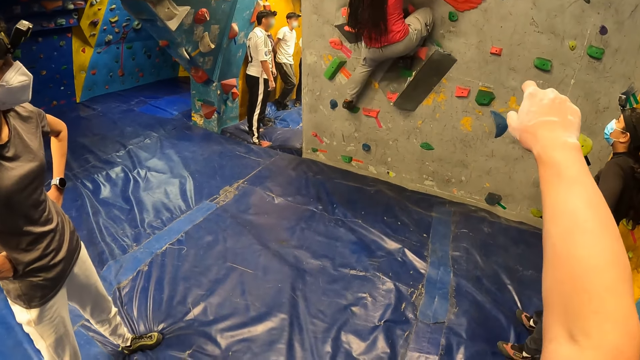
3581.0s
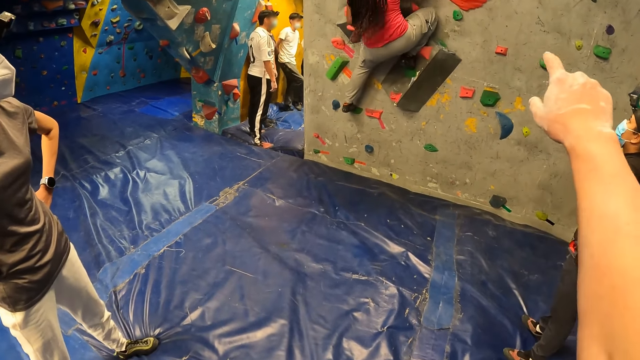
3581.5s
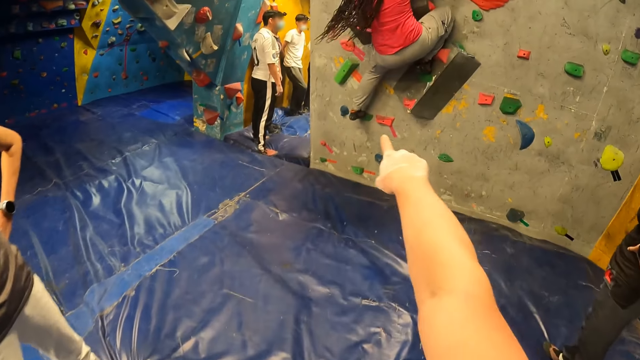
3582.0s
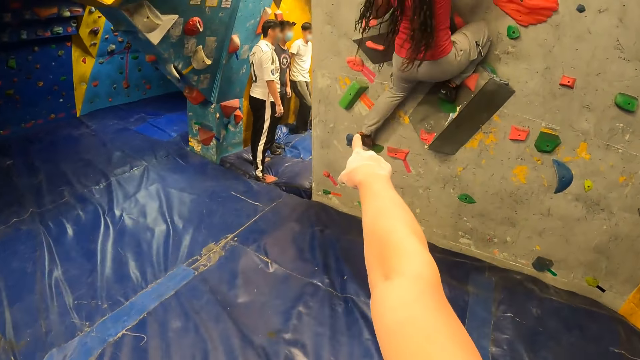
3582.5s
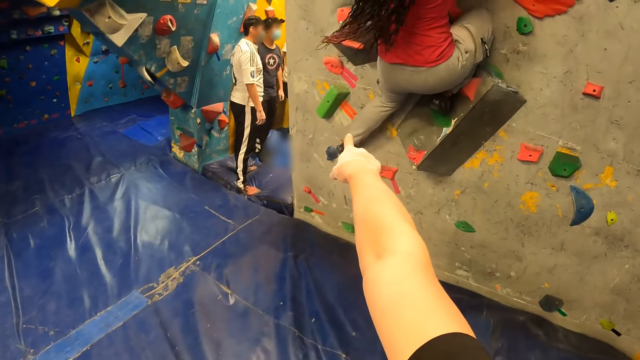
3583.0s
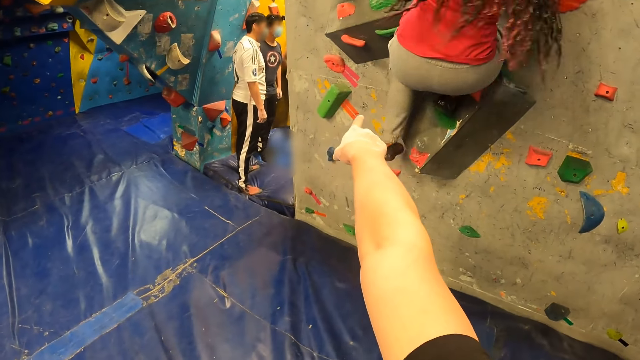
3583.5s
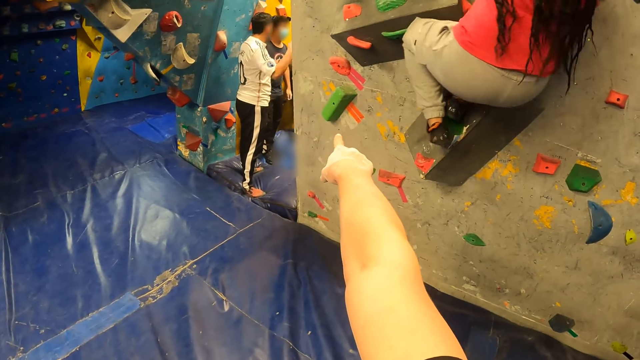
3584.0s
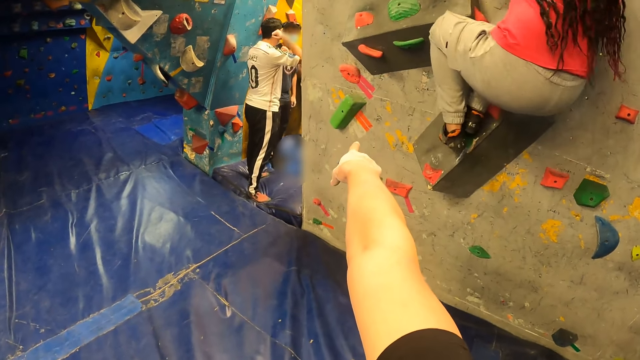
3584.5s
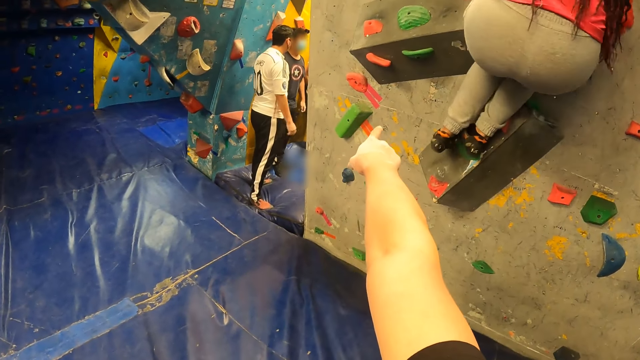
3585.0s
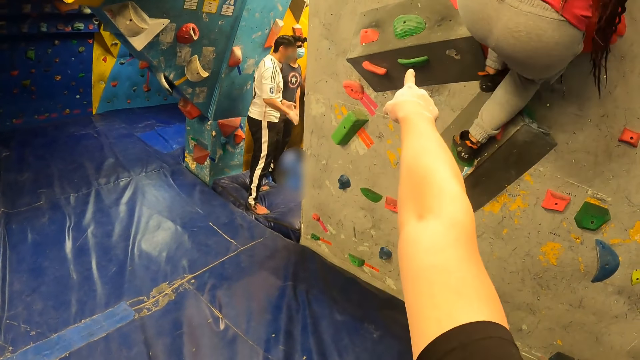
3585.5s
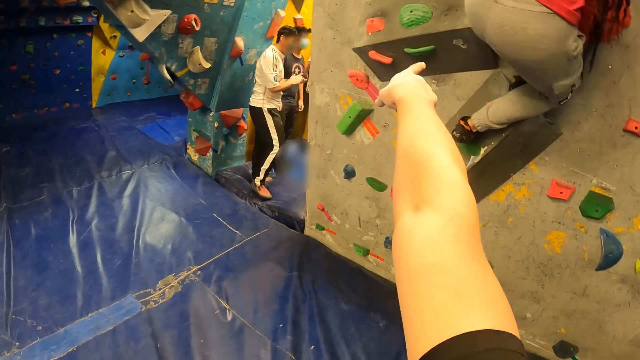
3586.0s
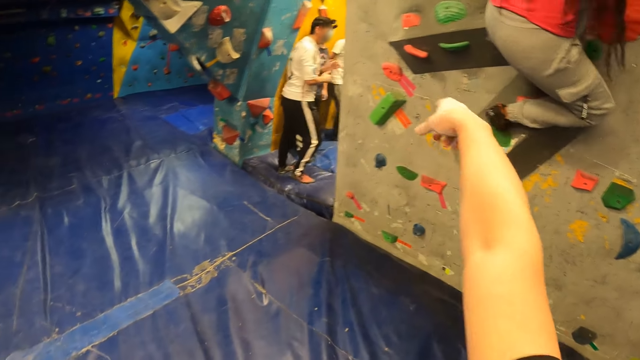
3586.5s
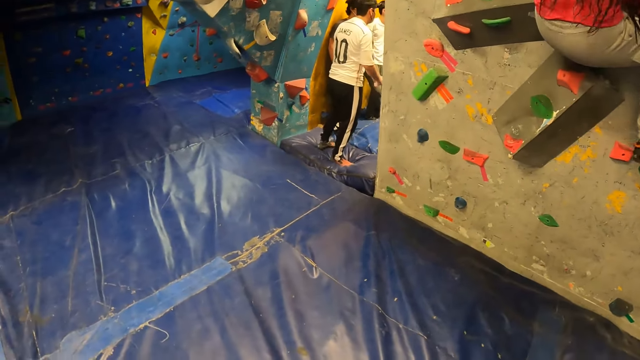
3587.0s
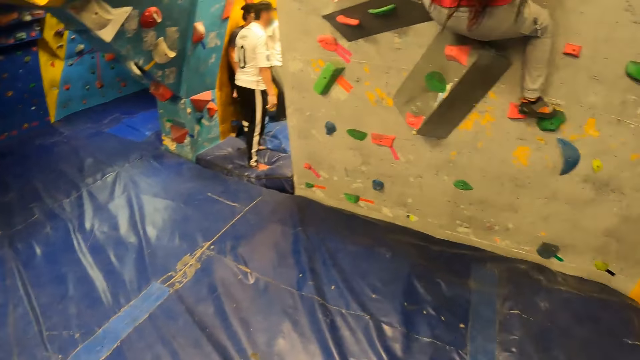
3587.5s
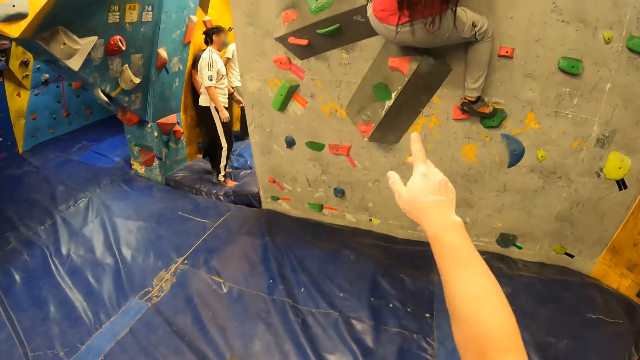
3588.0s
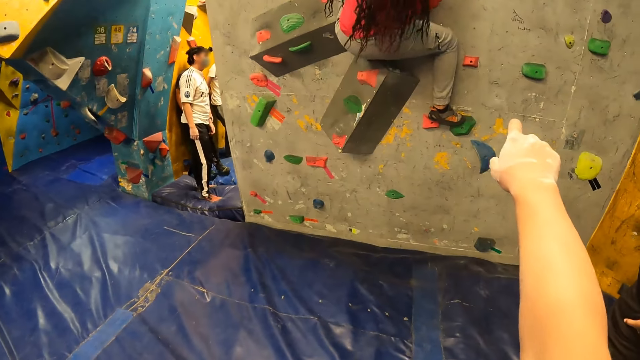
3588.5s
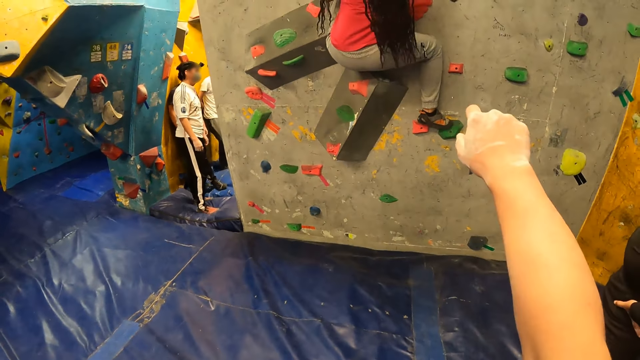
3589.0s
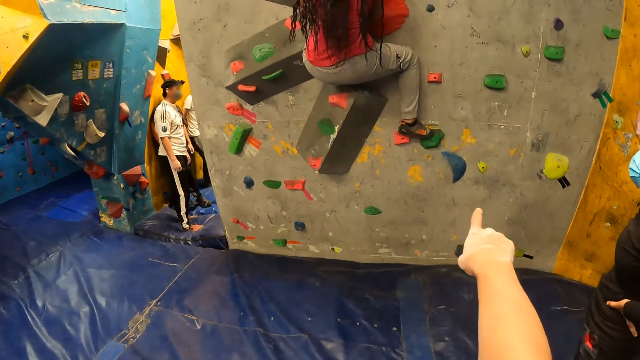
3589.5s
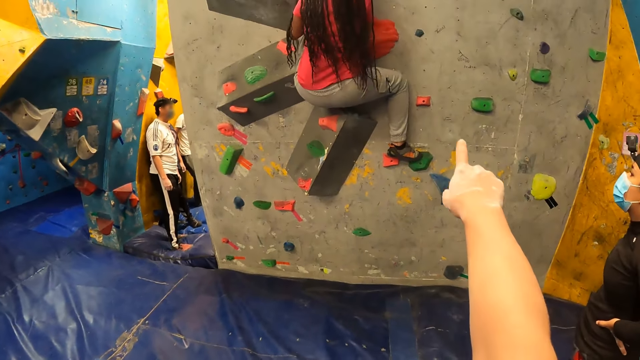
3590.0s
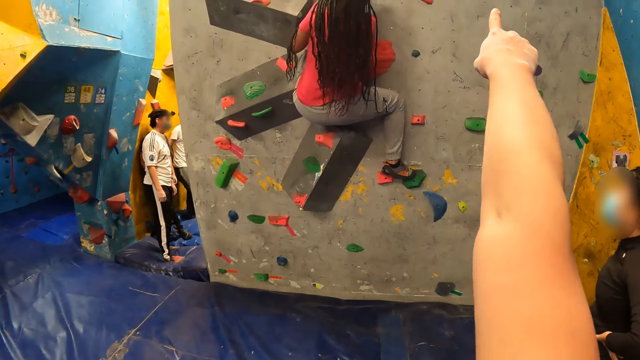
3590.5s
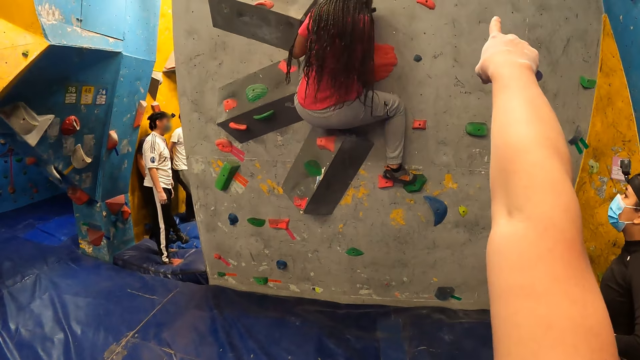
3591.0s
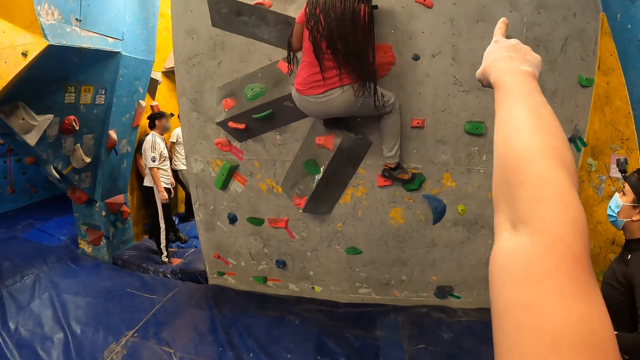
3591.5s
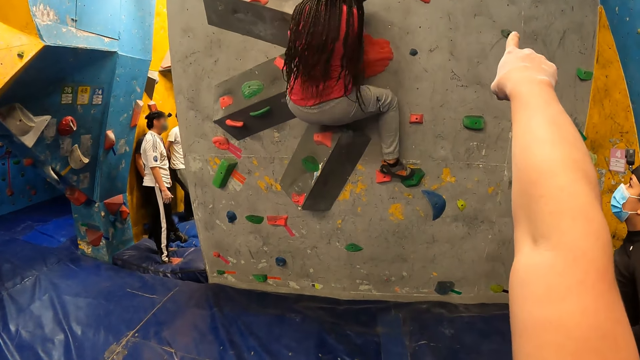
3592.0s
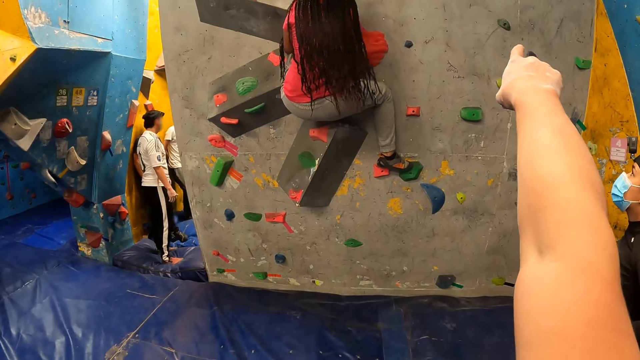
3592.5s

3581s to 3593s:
A woman climbs up the wall.

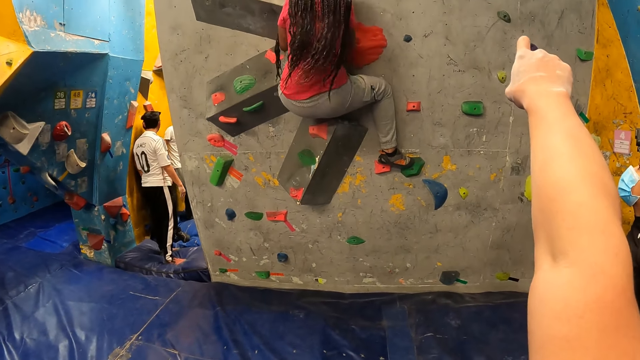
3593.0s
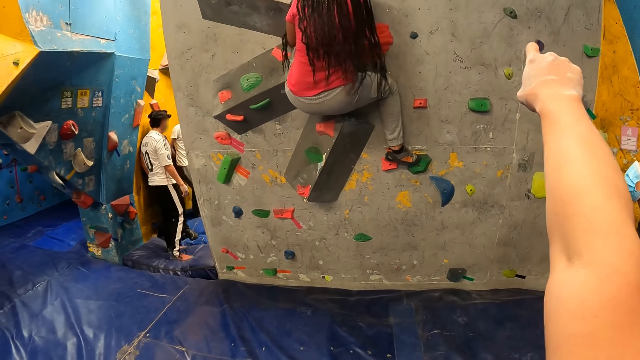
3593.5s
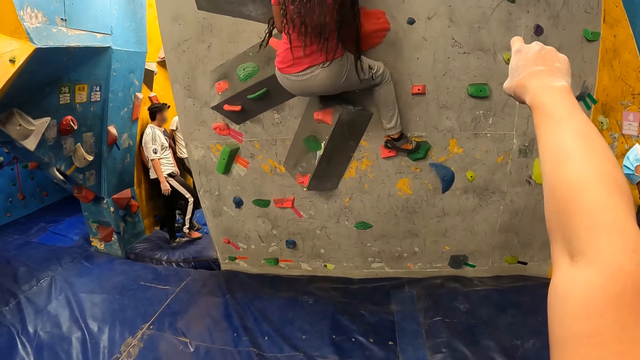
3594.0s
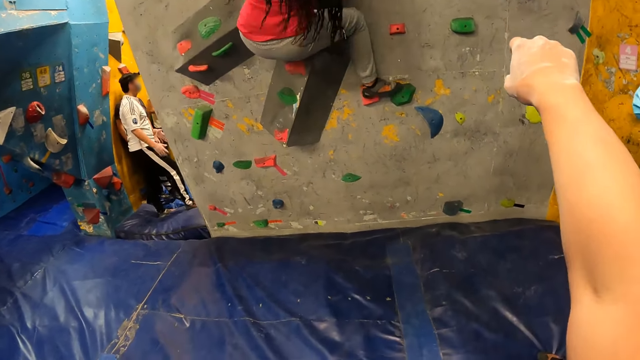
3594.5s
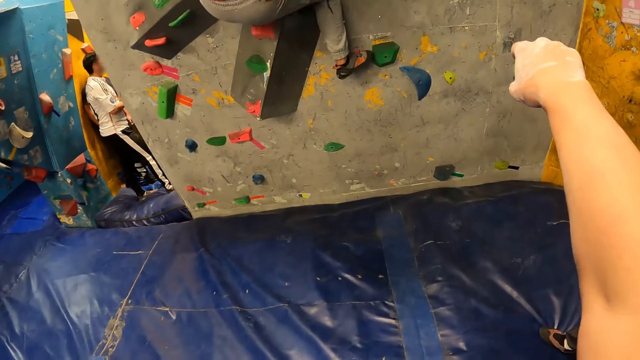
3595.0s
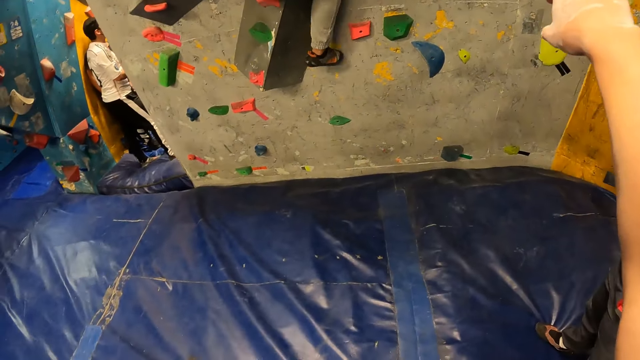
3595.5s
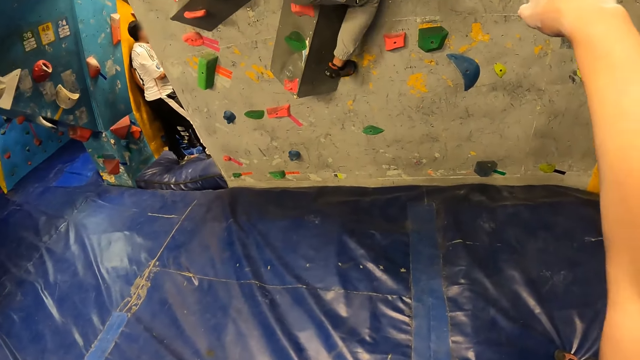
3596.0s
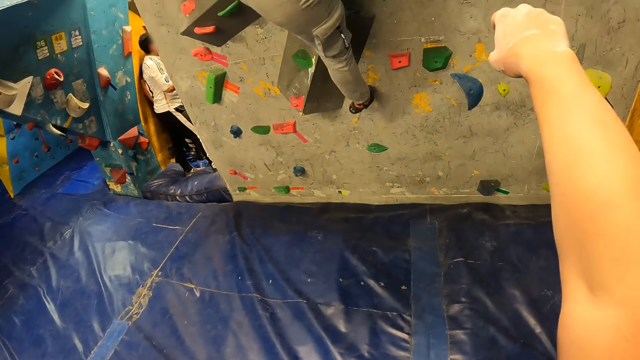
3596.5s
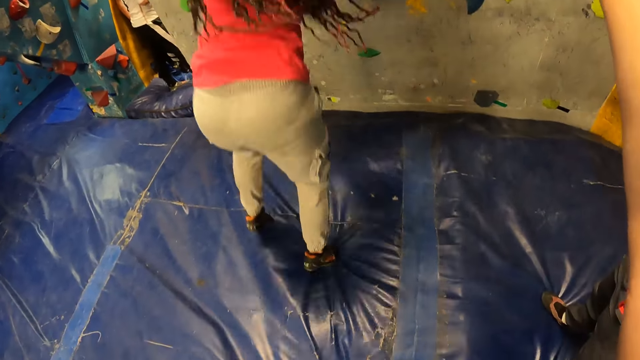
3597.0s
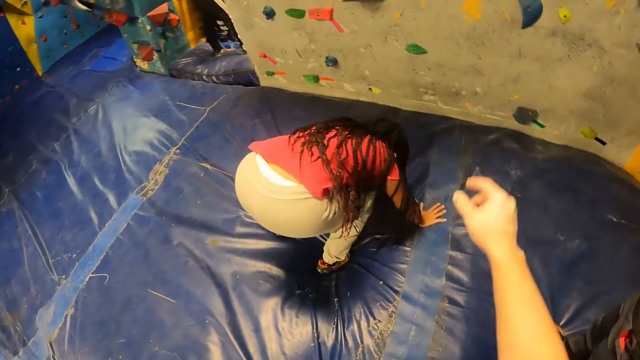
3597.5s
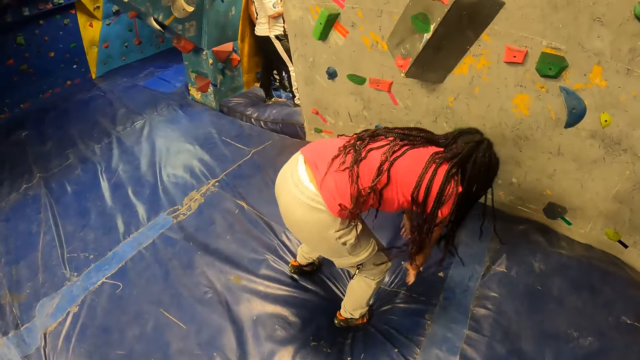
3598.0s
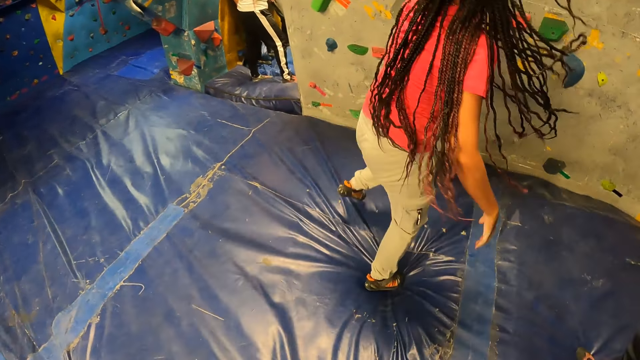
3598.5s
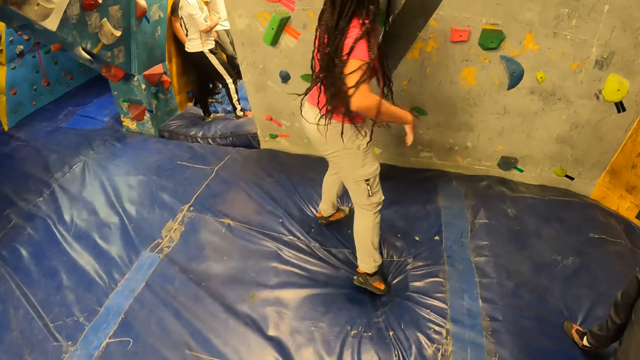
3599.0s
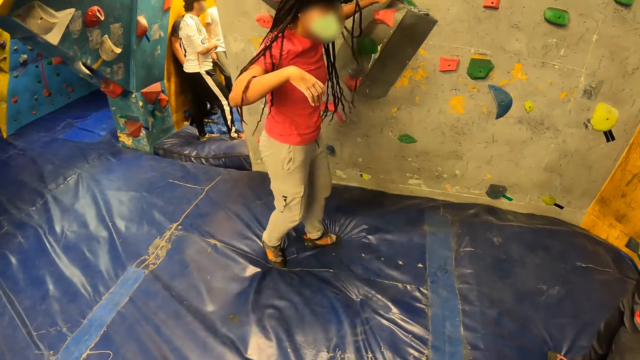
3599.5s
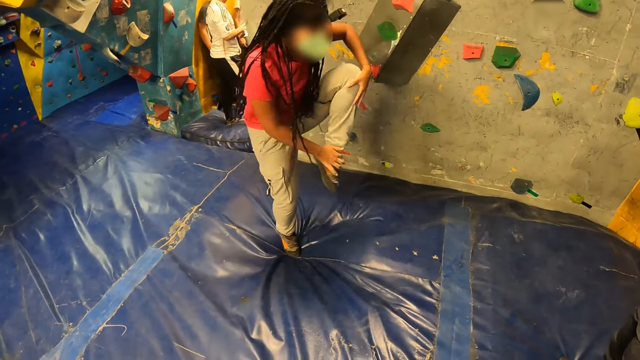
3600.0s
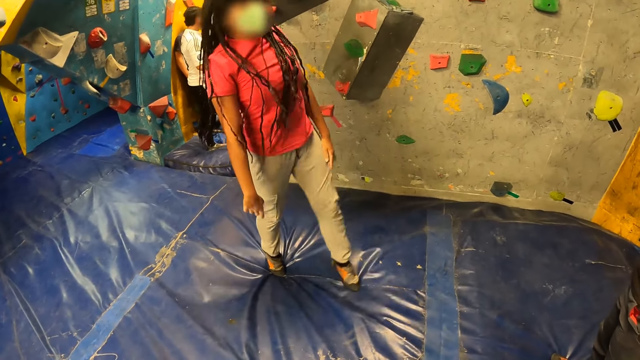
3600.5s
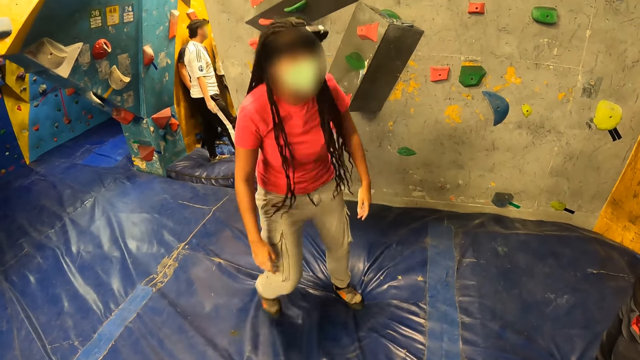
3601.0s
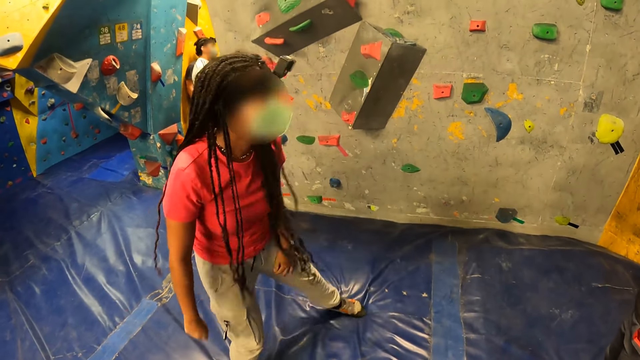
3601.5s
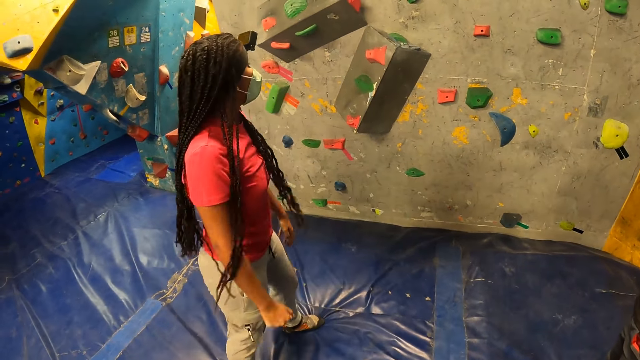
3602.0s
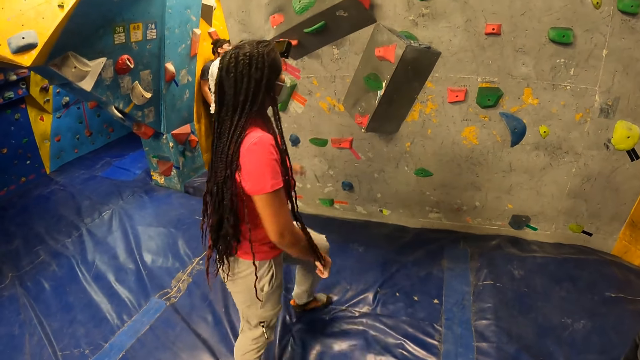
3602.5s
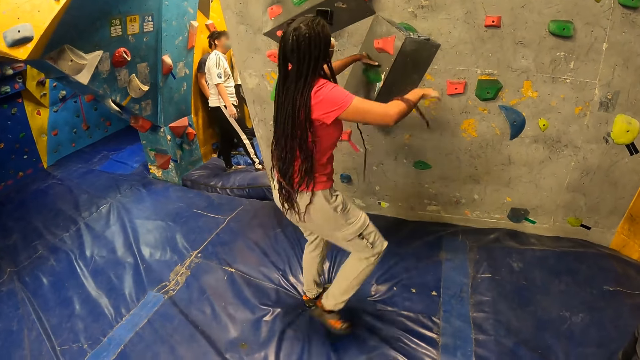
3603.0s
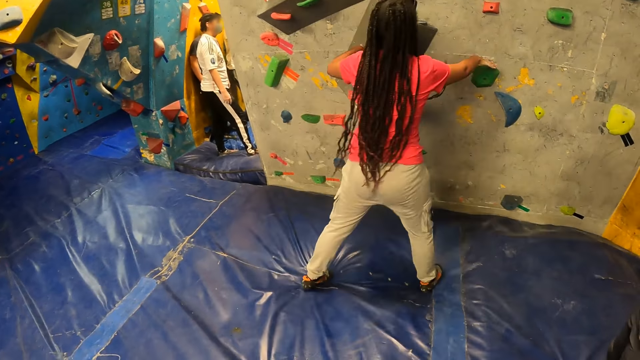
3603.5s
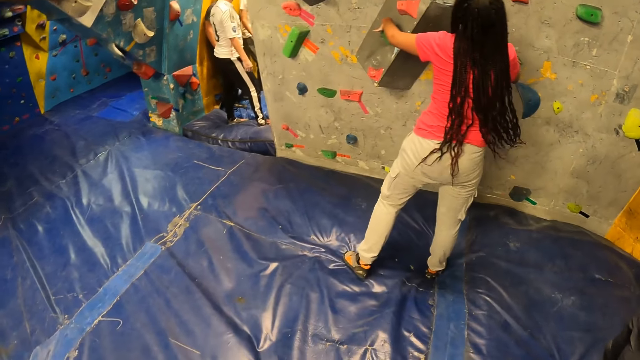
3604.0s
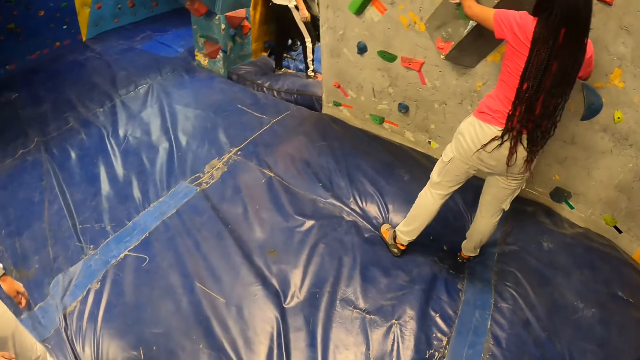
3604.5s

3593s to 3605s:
A woman jumps on the foam from the wall. The woman touches the rock wall with her right hand. The woman holds on clips on the wall. The woman touches her left hand with both hands. The woman moves around. The woman holds on clips on the wall. The woman touches the rock wall with both hands.
